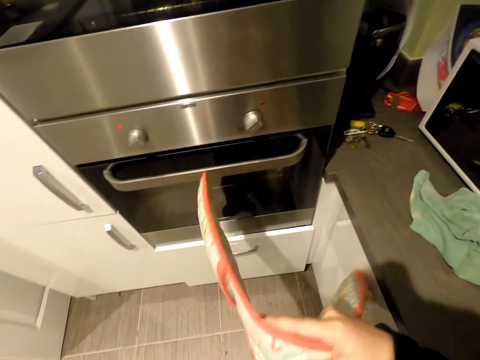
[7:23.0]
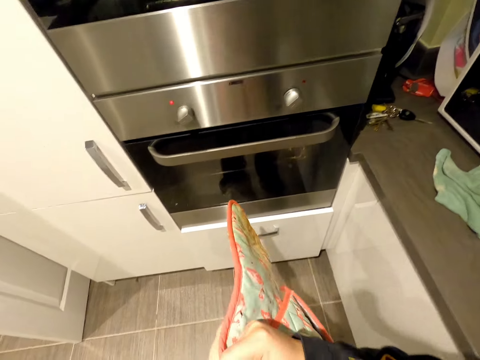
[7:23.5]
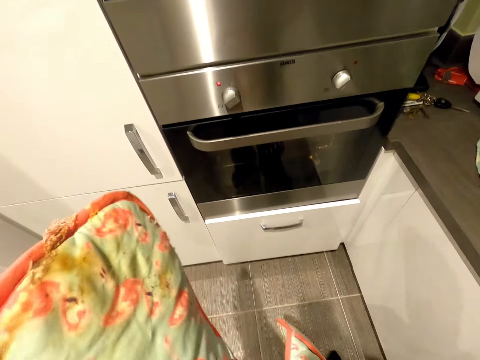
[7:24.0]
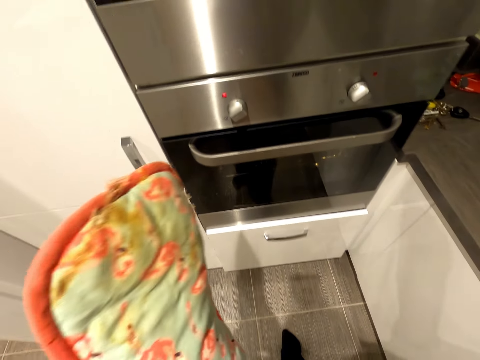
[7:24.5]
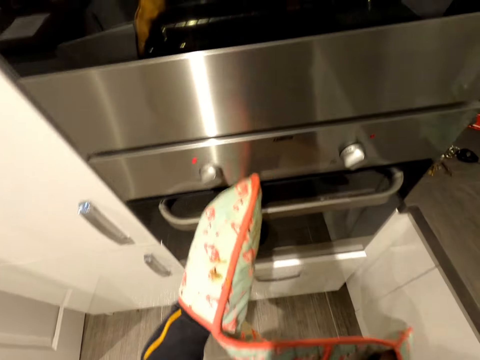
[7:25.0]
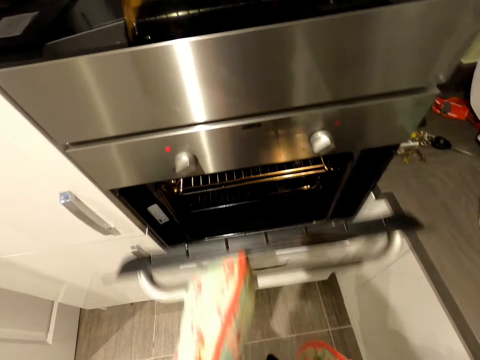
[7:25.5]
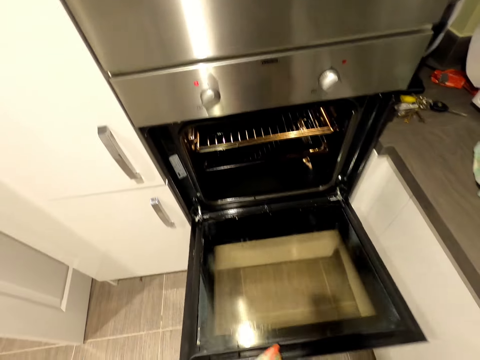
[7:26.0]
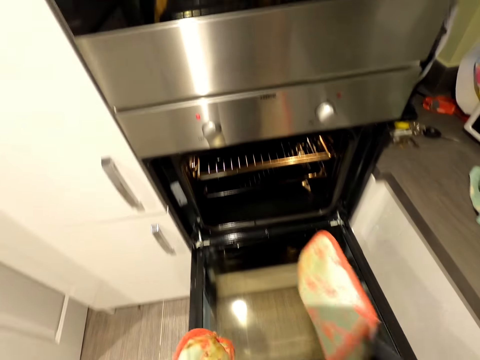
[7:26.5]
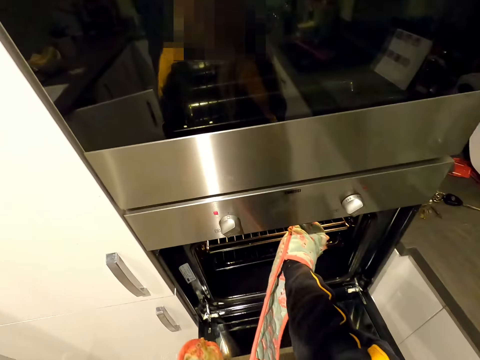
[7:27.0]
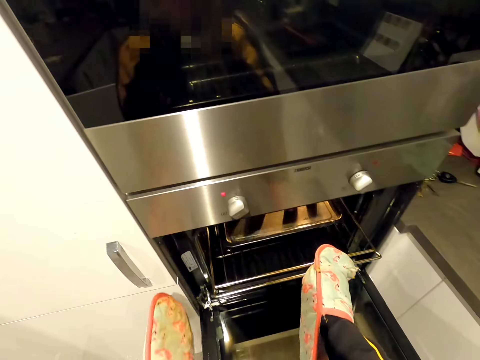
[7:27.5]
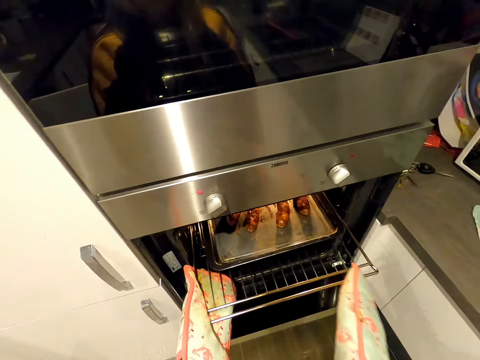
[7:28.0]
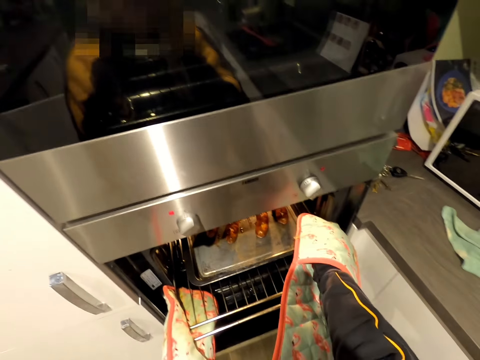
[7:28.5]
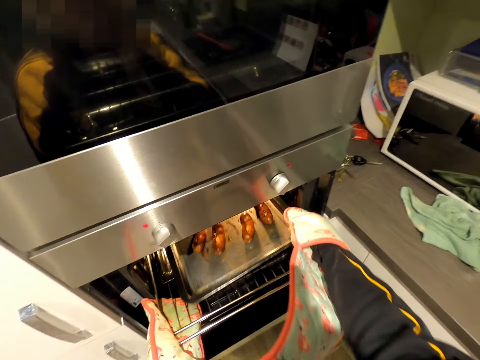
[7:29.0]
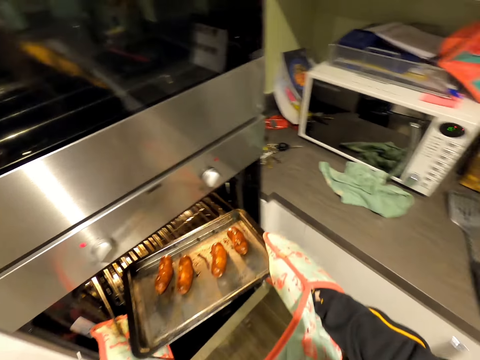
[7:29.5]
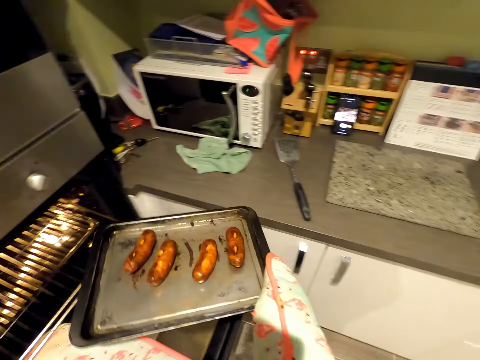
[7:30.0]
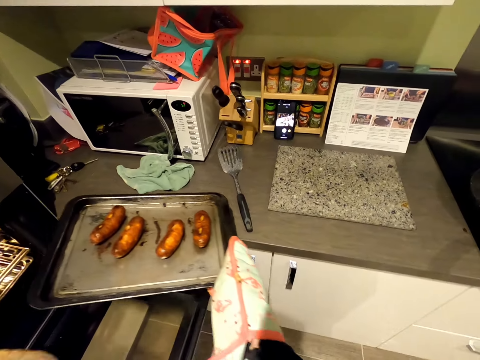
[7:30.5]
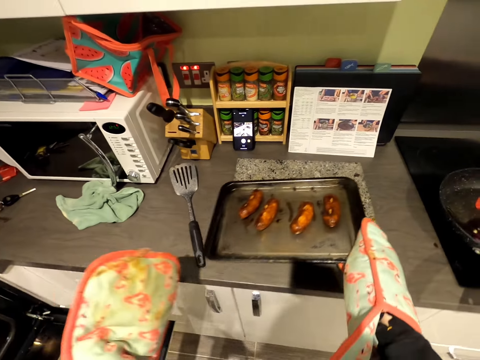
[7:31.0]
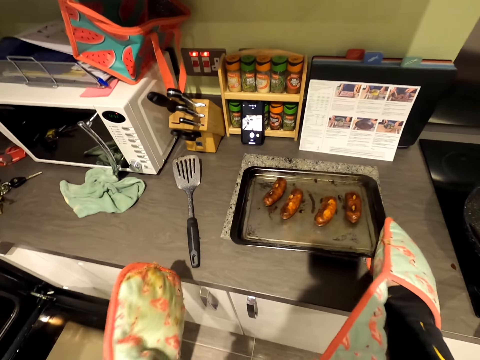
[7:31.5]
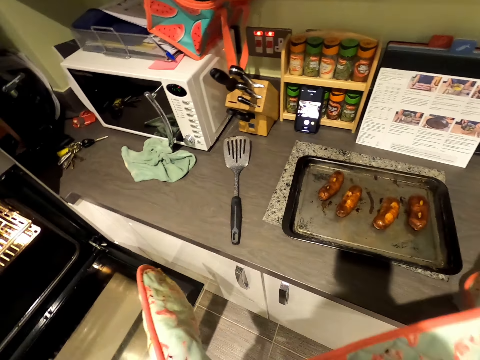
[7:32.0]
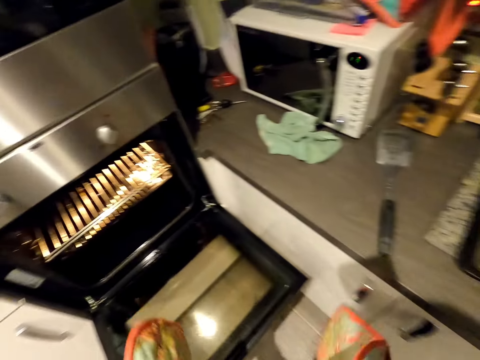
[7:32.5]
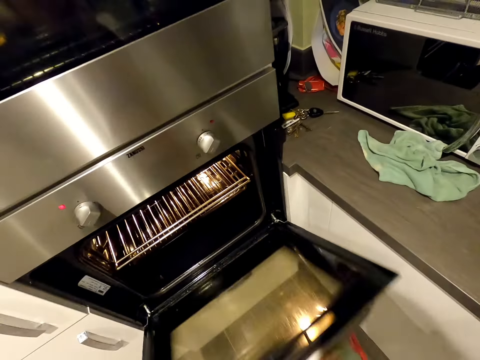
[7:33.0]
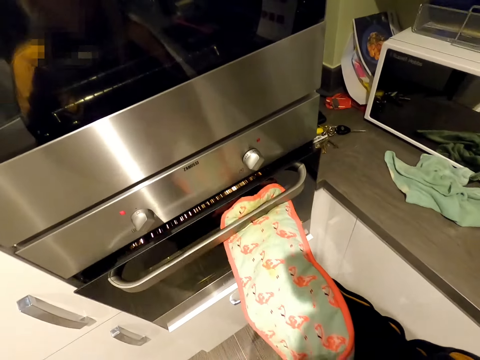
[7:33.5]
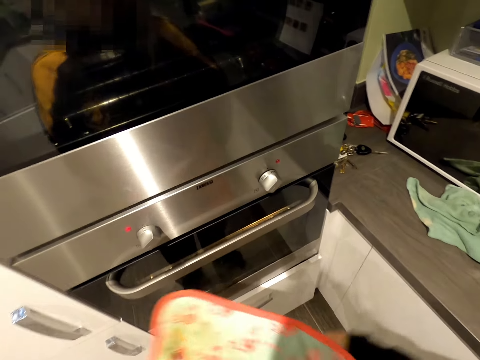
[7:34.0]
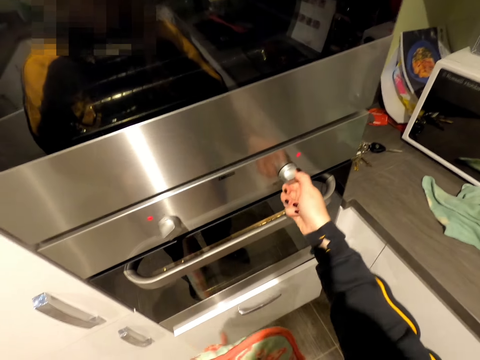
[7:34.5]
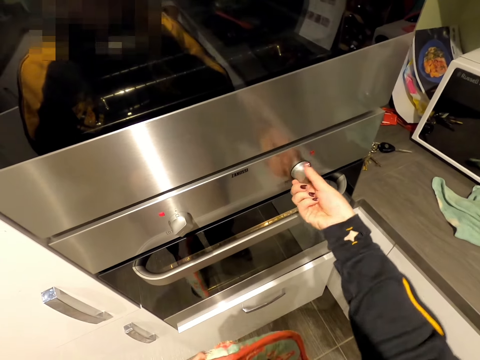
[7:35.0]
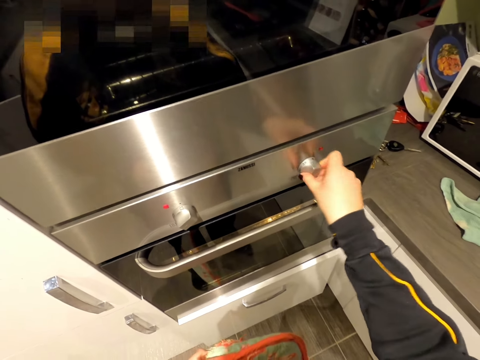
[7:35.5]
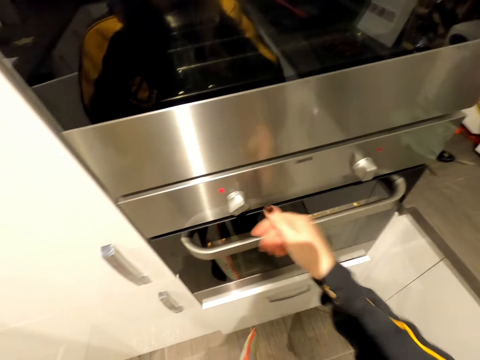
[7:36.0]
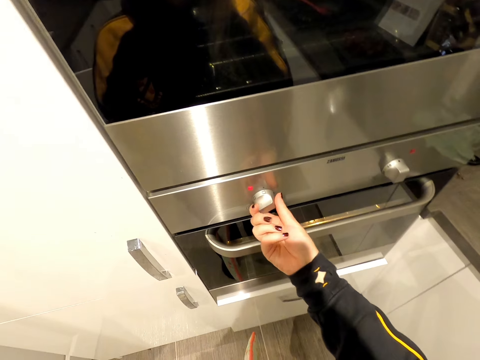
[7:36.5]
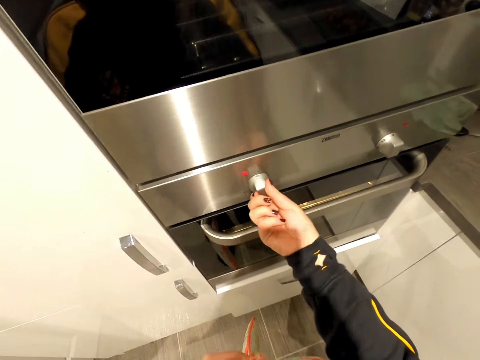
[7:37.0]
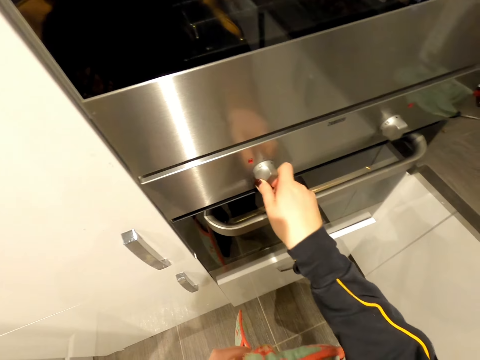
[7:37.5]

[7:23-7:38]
The camera wearer dresses the pot holder. They open the oven. They pull the tray from the oven. They pull the oven rack. They take the tray containing food. They put the food on the top of the cabinet. They turn around the kitchen room. They close the oven. They turn off the heat on the oven.

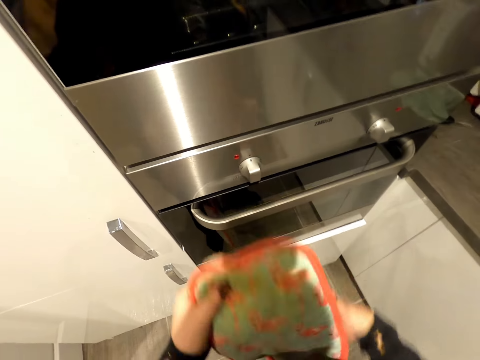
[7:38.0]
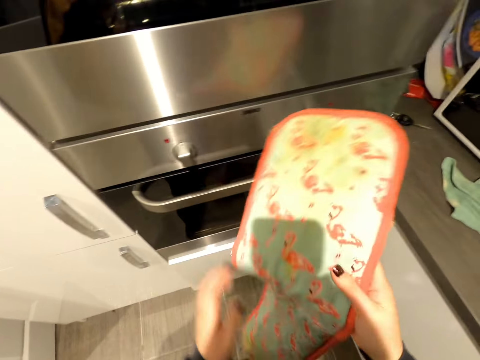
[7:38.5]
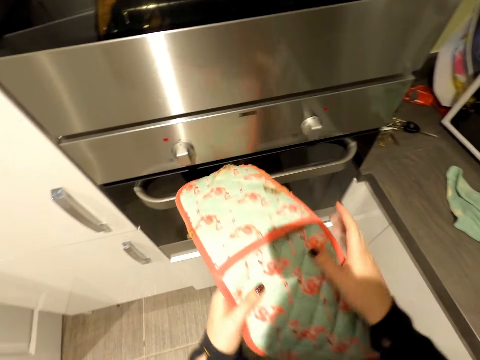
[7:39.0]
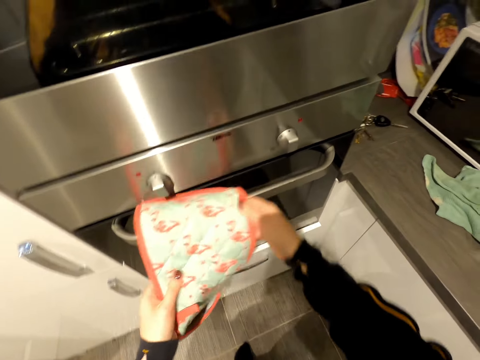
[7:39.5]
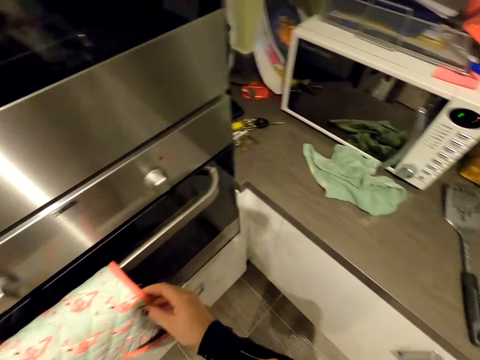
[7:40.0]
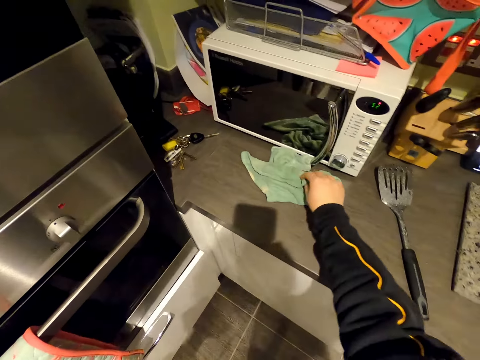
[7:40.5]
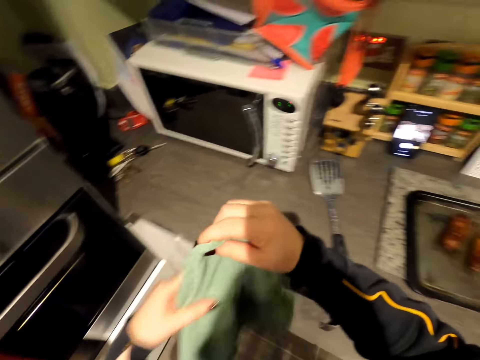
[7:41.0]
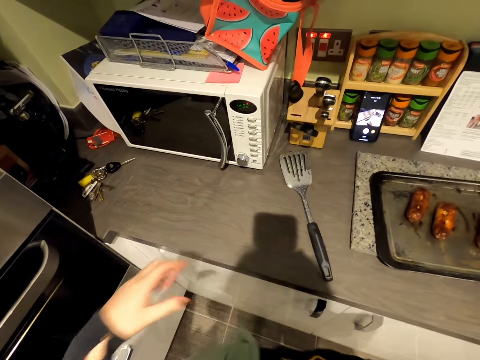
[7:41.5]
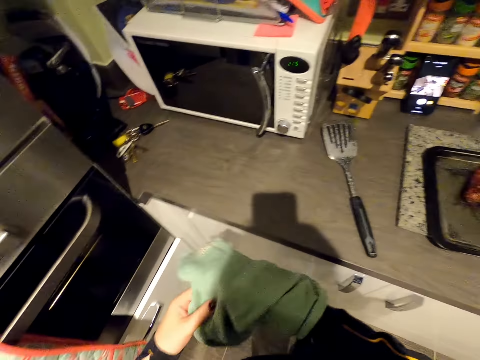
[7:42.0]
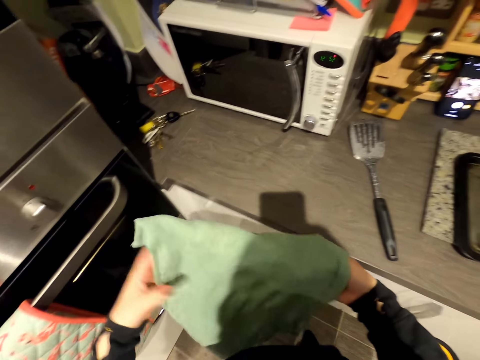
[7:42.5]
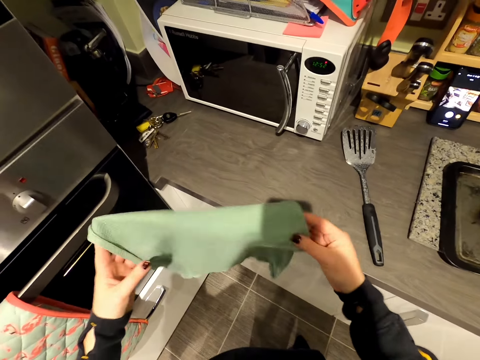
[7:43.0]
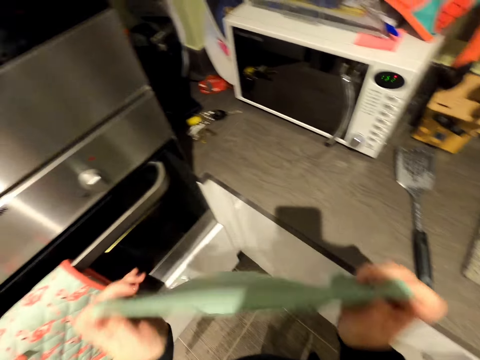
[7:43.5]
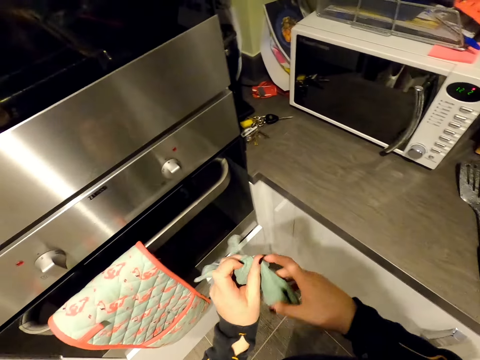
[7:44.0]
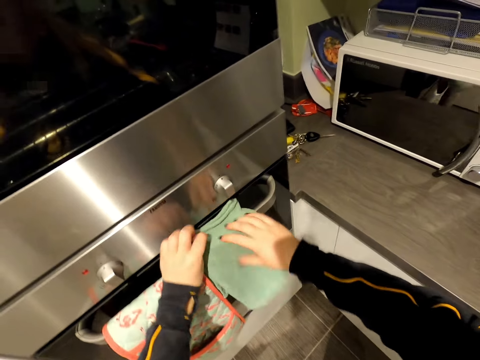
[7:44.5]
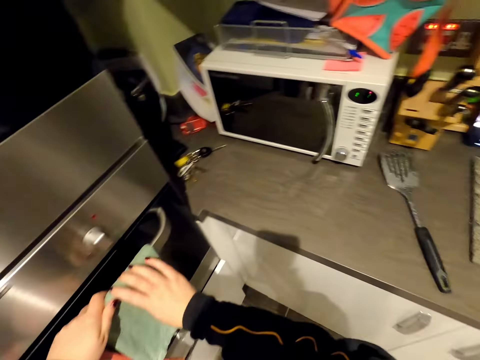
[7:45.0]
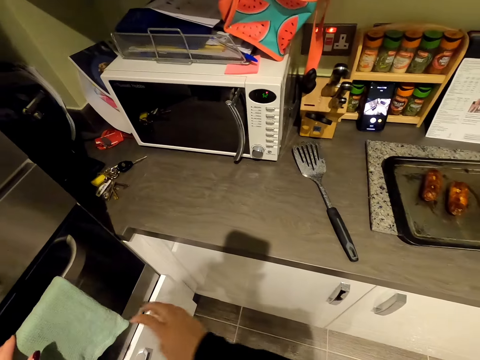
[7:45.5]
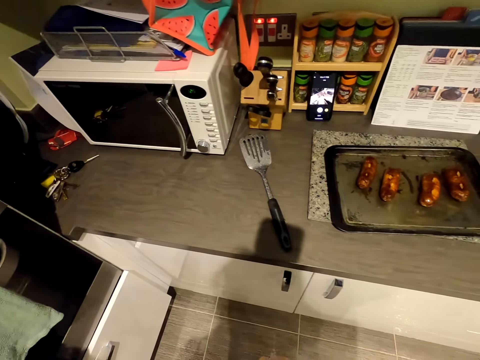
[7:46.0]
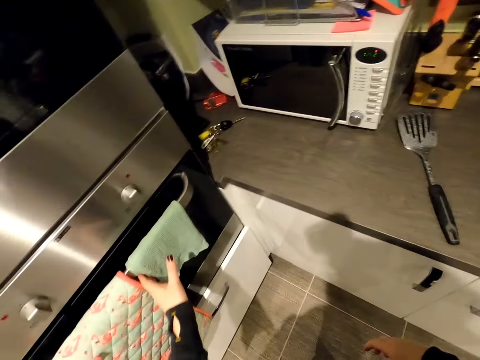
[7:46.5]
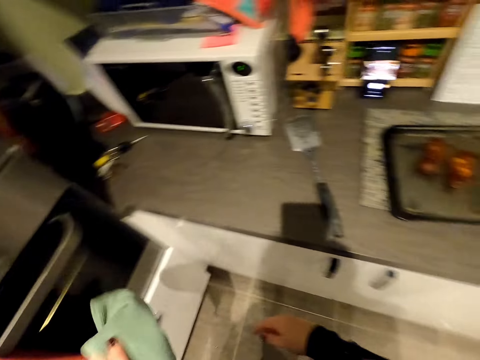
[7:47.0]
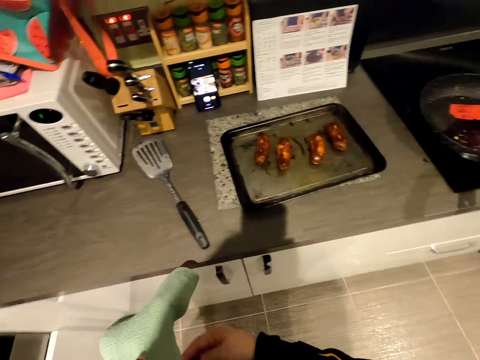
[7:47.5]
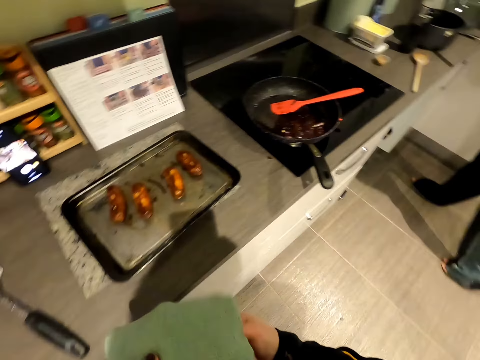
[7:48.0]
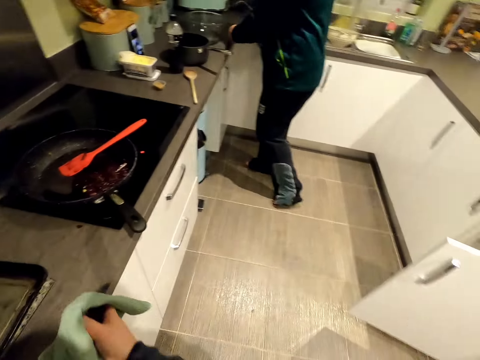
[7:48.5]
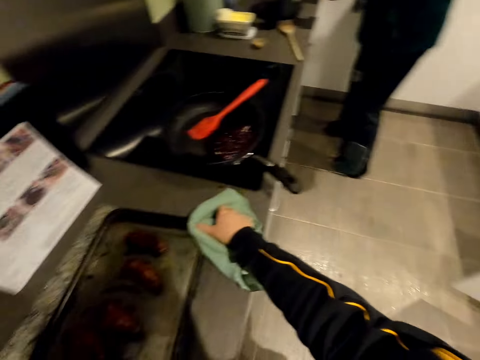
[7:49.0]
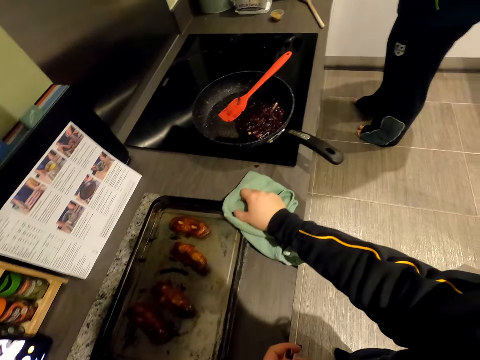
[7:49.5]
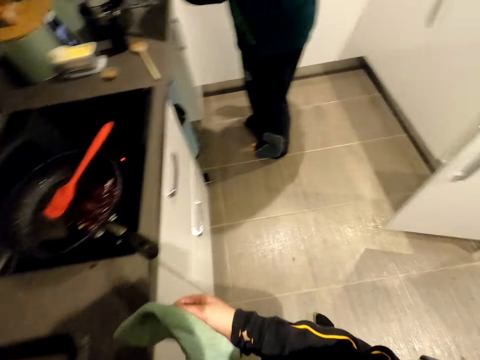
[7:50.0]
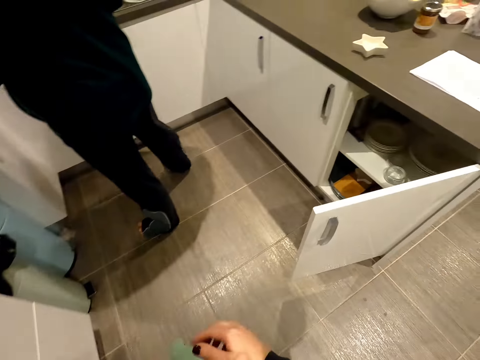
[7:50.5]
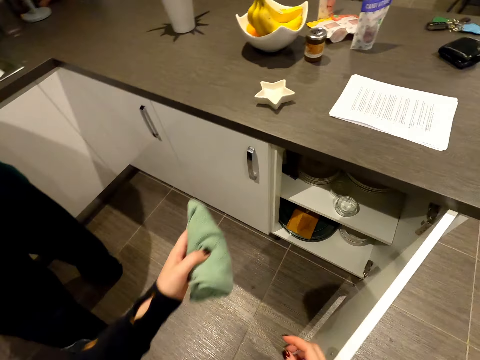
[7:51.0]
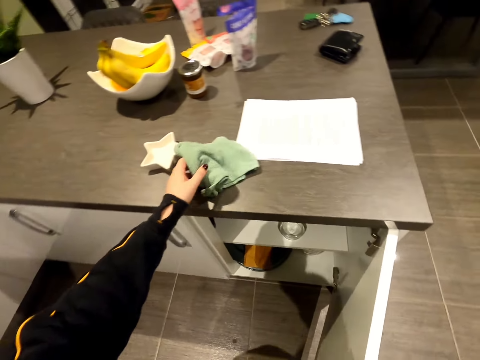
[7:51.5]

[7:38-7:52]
The camera wearer hangs the pot holder on the oven. He takes the rag. He cleans his hands. He folds the rag. He hangs the rag on the oven. He takes the rag from the oven. He turns around the kitchen room. He takes the rag from the oven. He turns around the kitchen room. He walks in the kitchen room. He holds the tray containing food with the rag. He turns around the kitchen room. He walks in the kitchen room.
